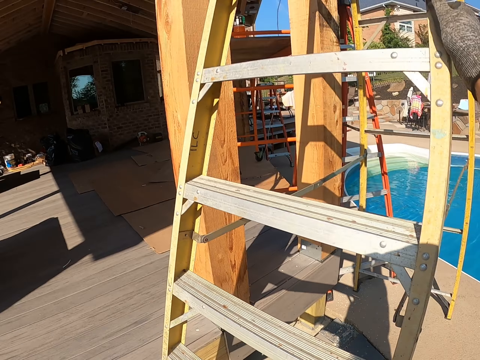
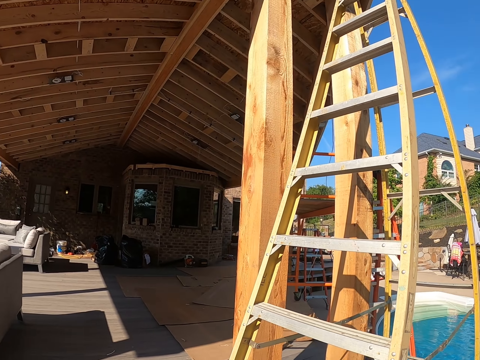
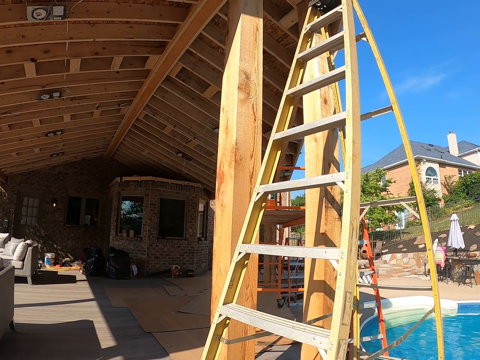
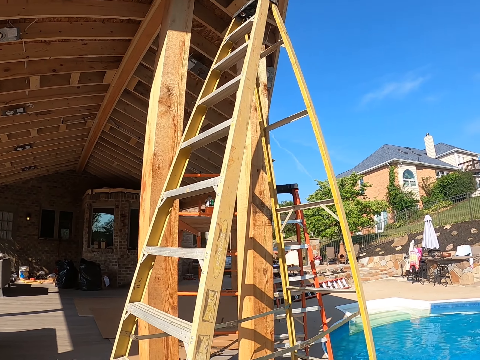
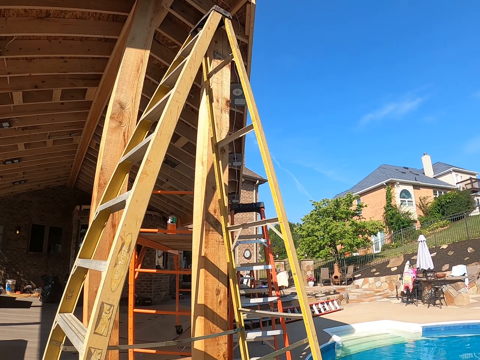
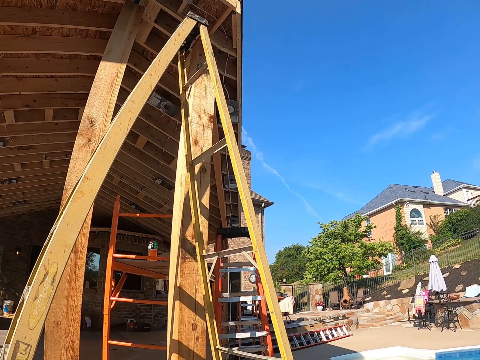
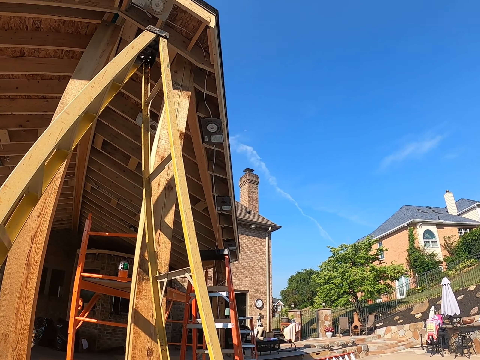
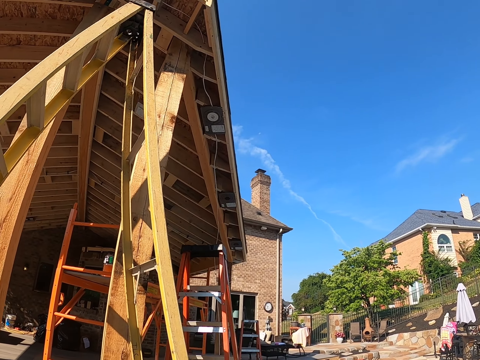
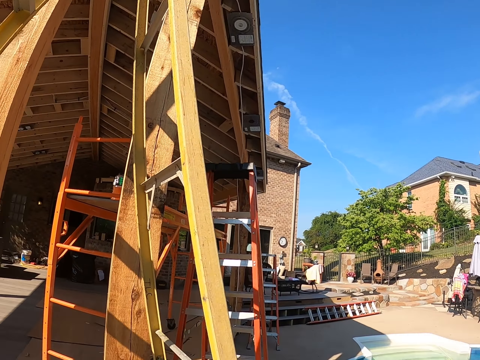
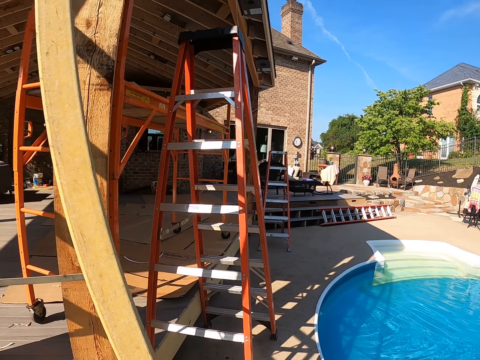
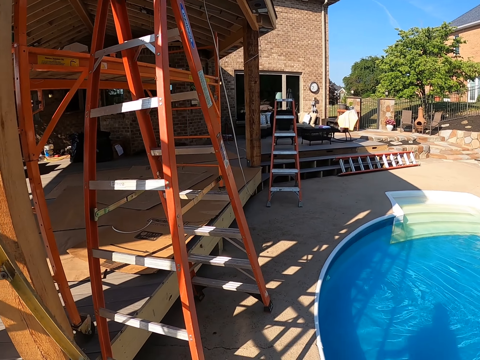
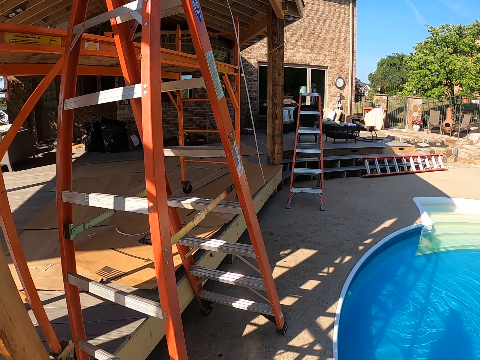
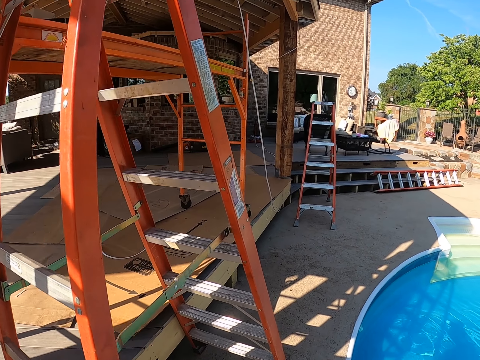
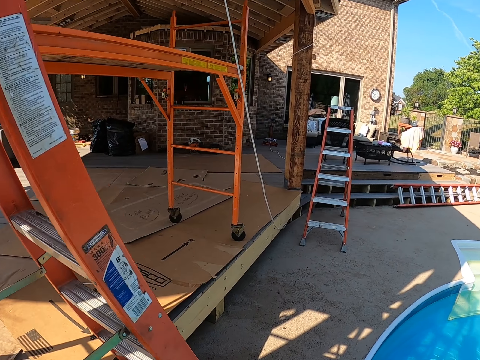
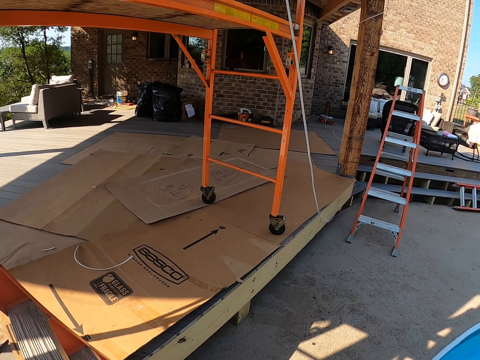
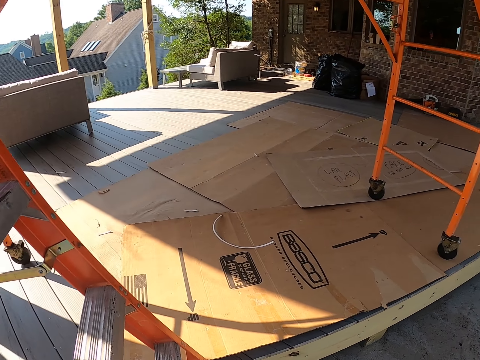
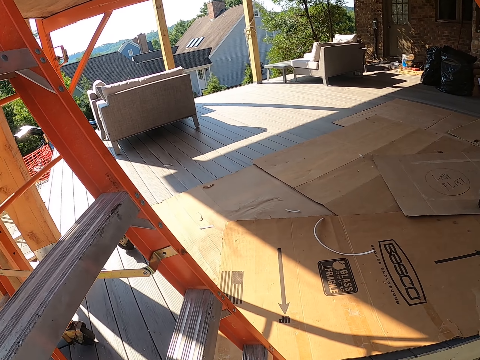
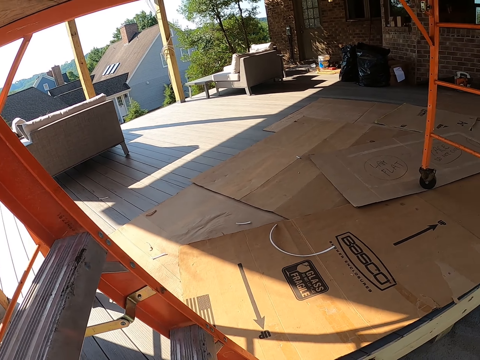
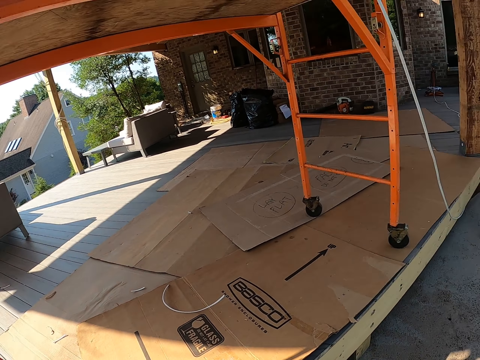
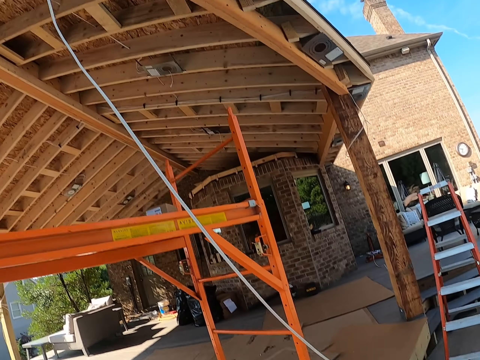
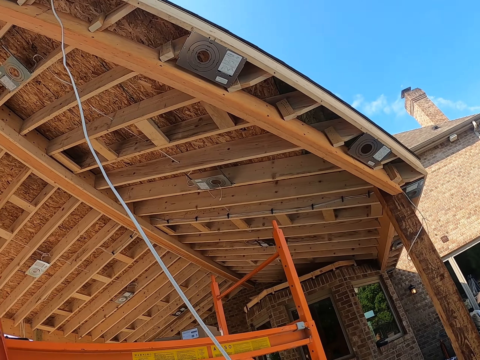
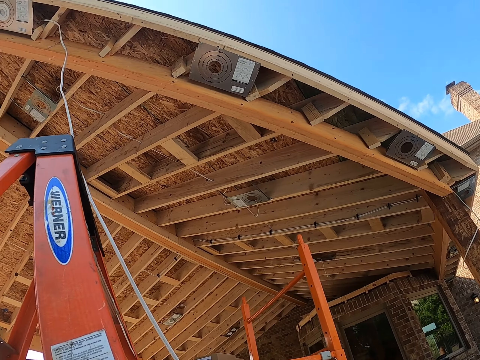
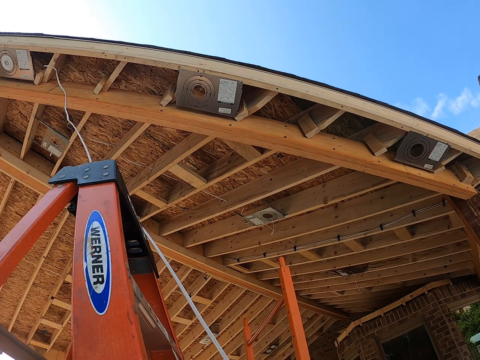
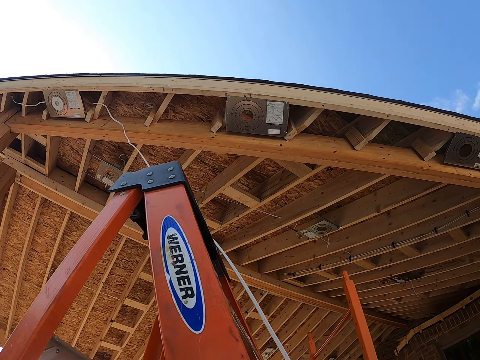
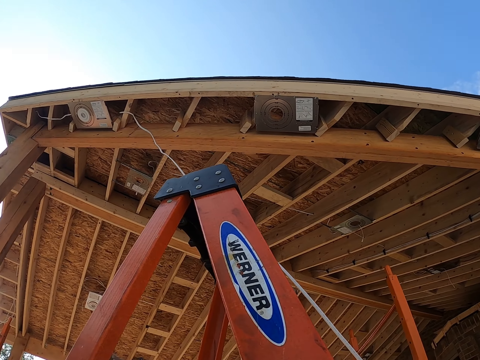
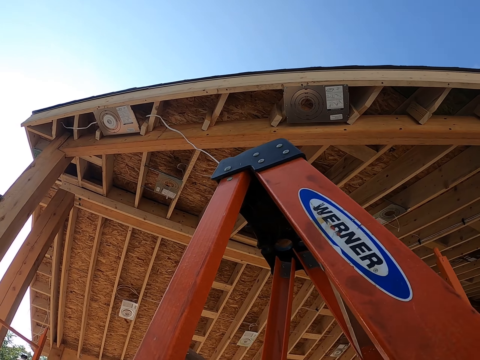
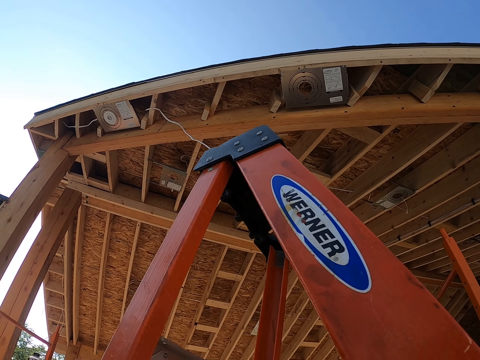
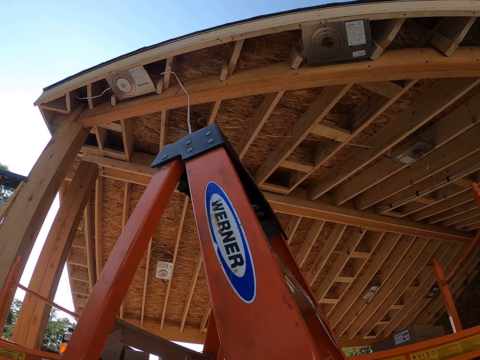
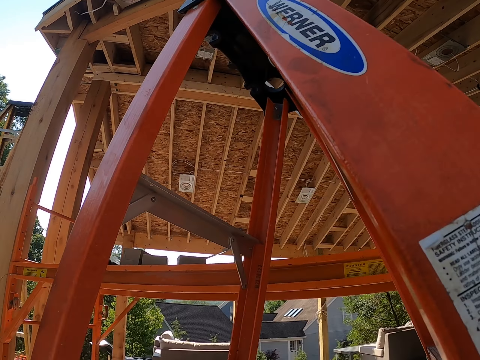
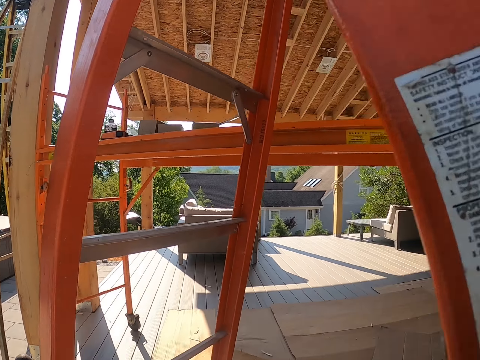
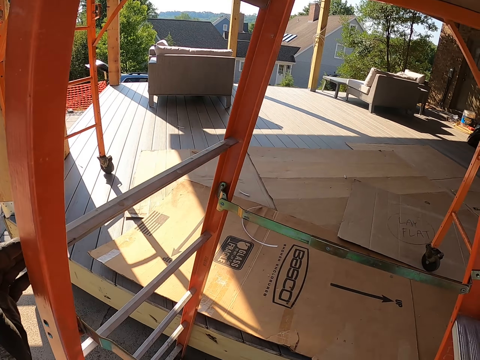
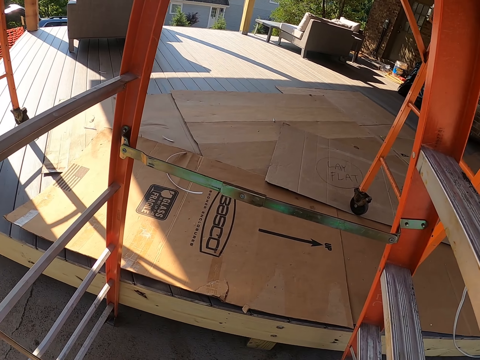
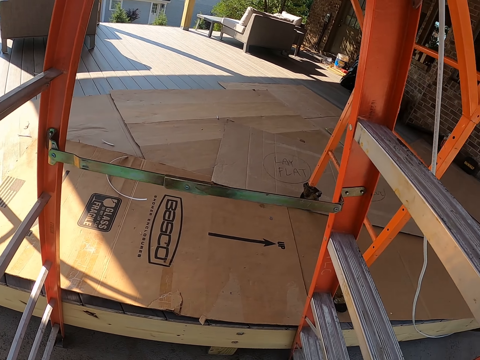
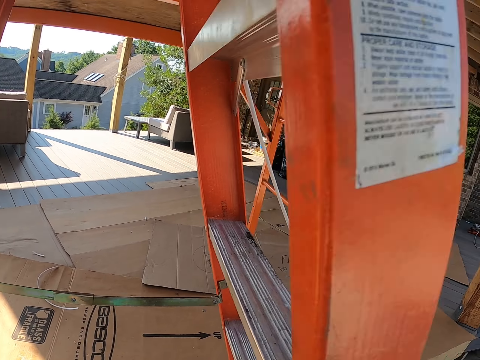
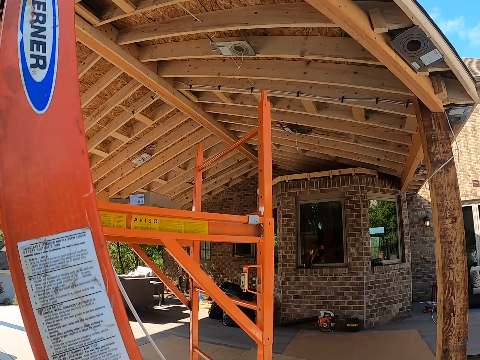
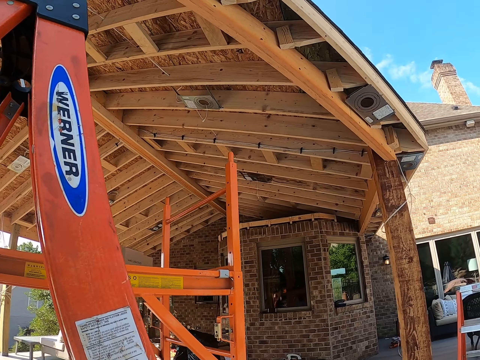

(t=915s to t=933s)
The camera wearer walks around the compound. They move the ladder. They adjust the ladder. They stretch the ladder.

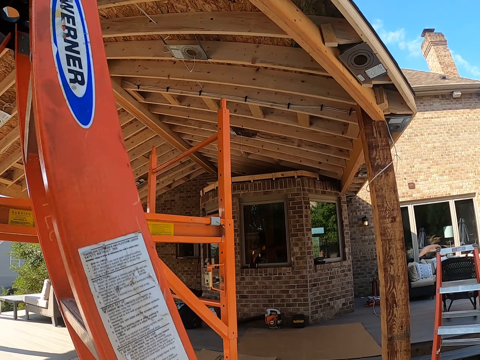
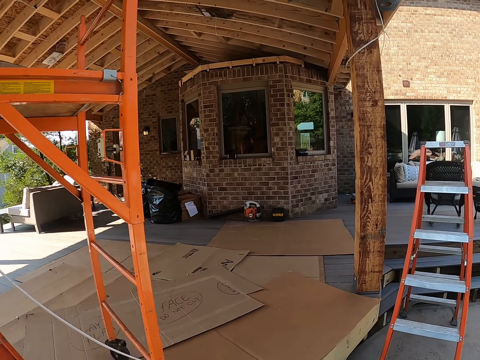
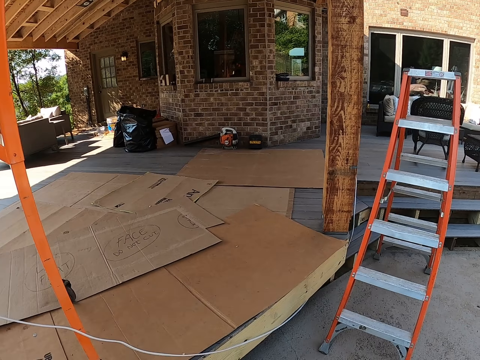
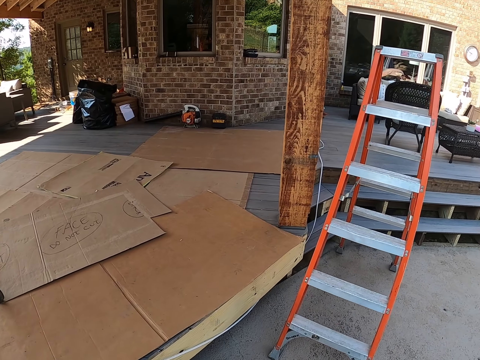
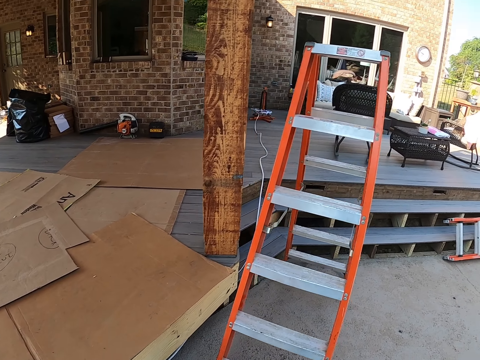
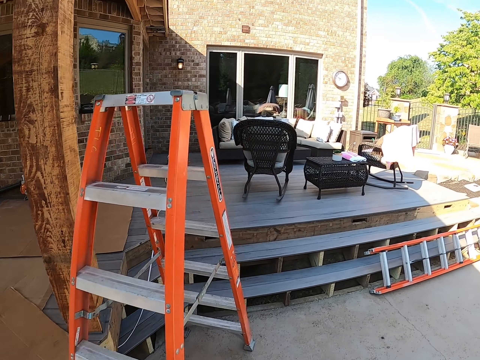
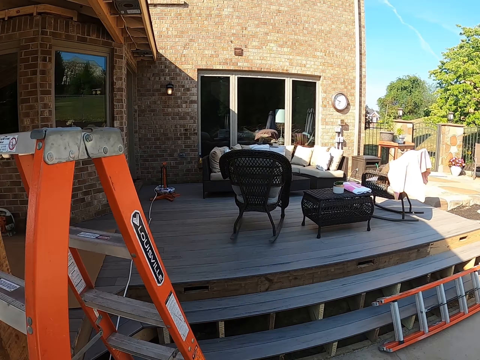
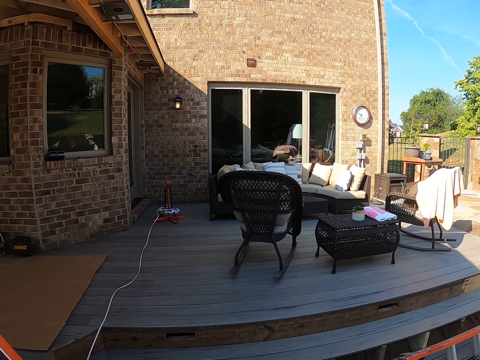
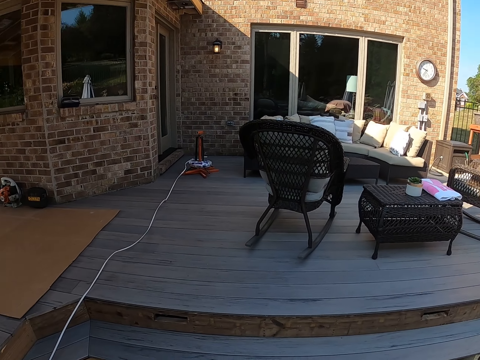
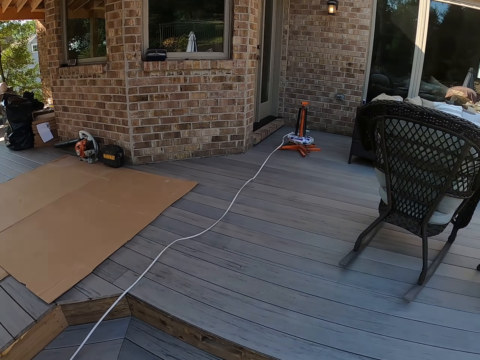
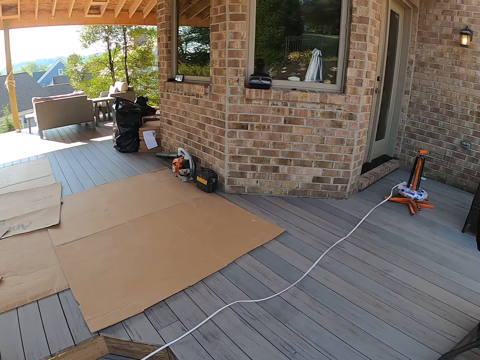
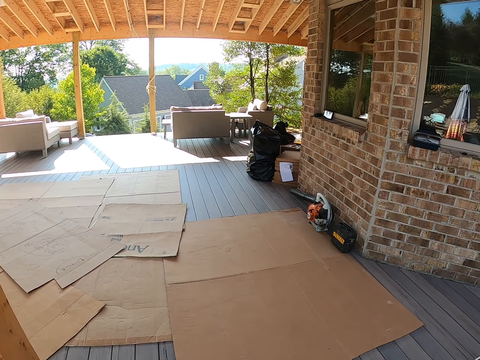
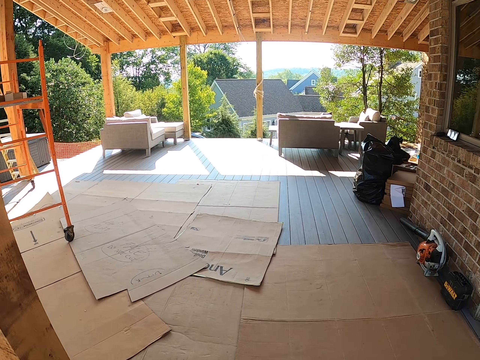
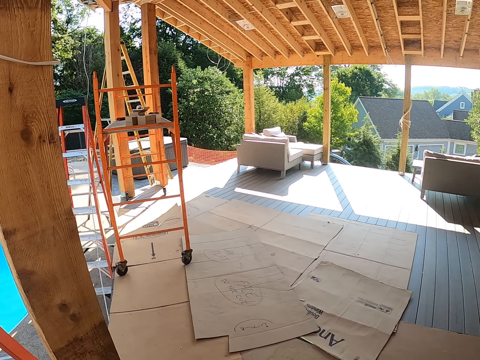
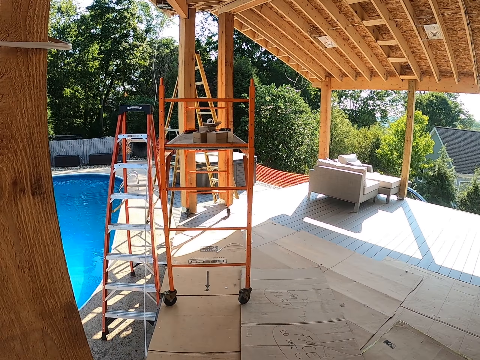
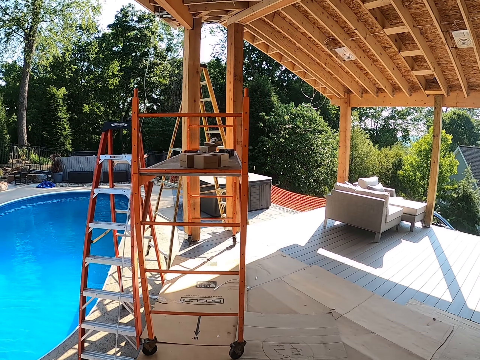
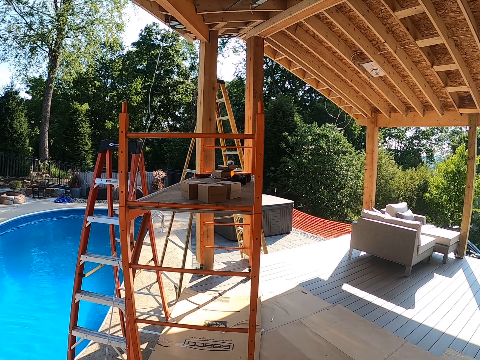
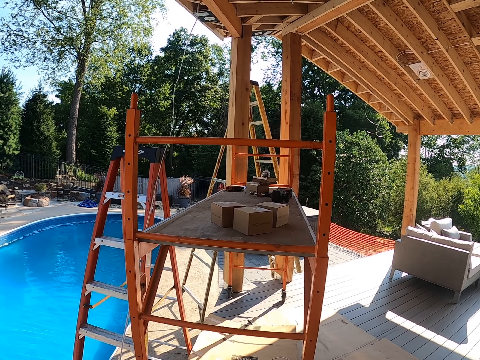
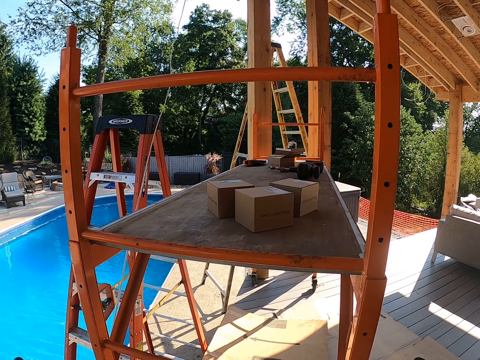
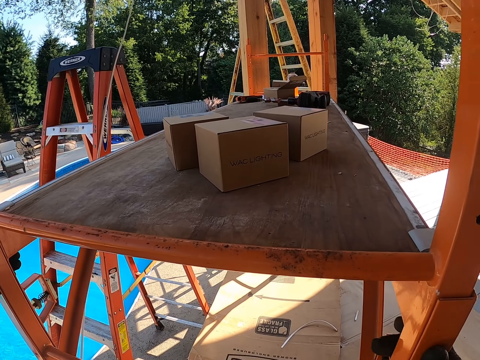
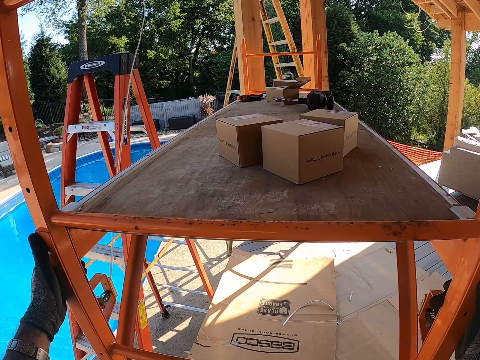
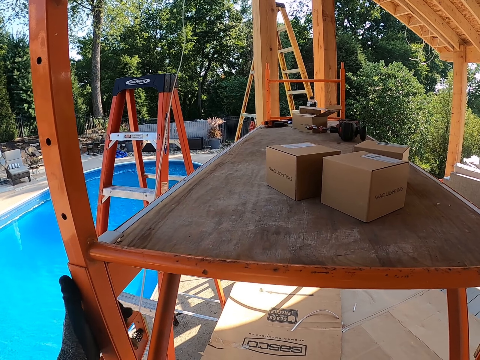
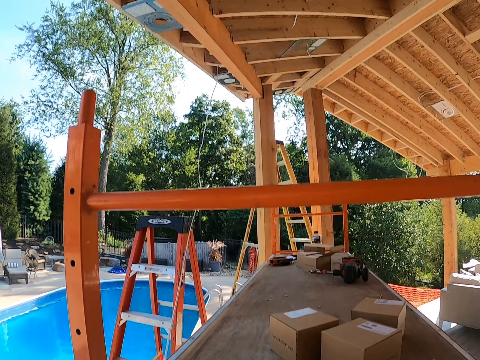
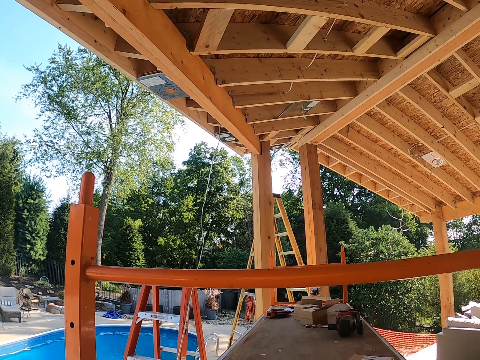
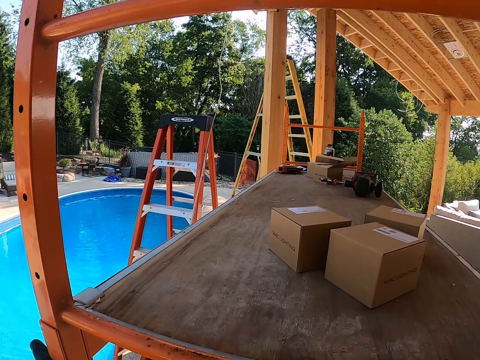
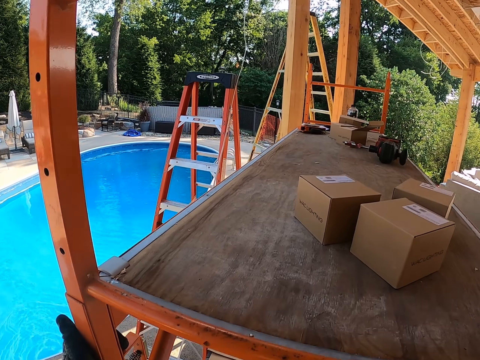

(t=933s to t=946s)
The camera wearer walks around the compound. They adjust the metal rod. They move the stand.
